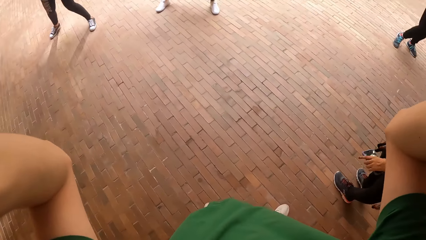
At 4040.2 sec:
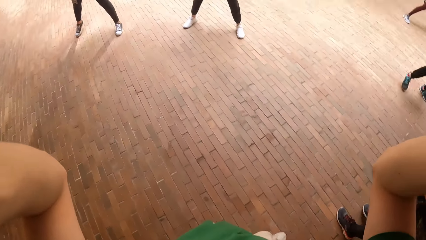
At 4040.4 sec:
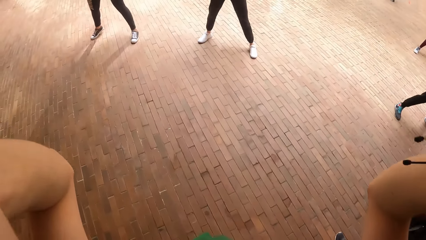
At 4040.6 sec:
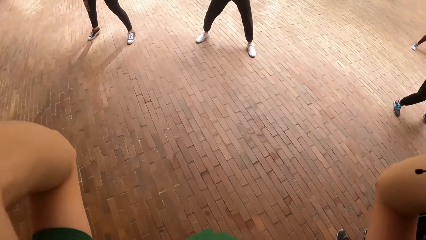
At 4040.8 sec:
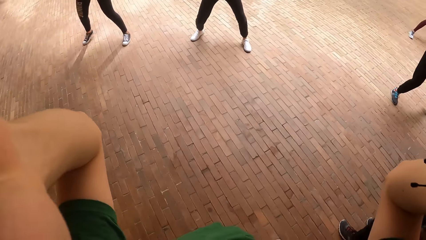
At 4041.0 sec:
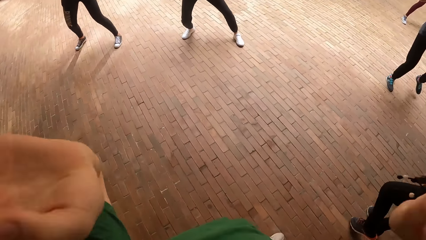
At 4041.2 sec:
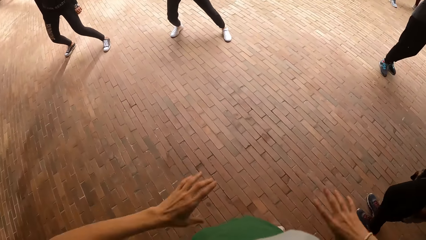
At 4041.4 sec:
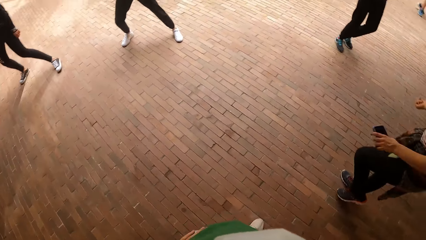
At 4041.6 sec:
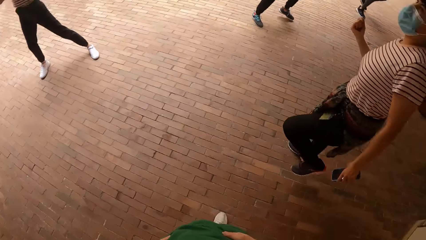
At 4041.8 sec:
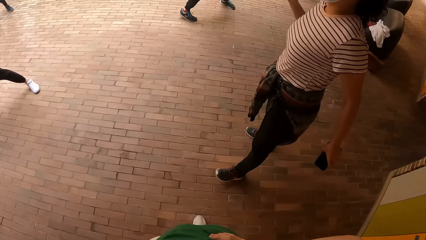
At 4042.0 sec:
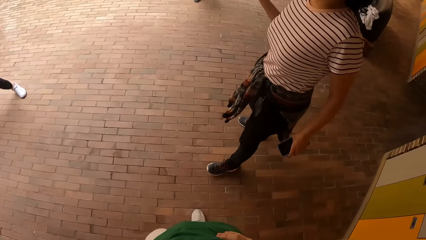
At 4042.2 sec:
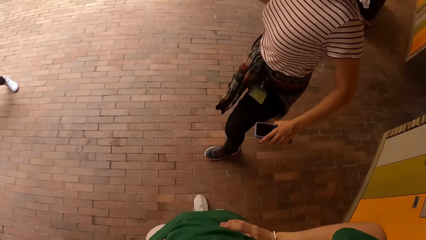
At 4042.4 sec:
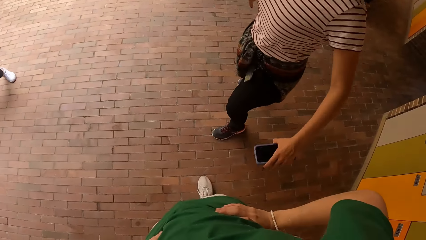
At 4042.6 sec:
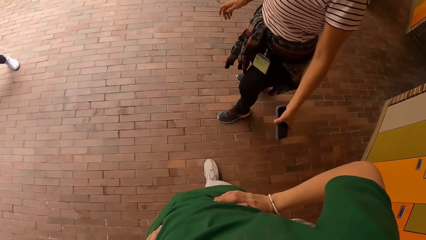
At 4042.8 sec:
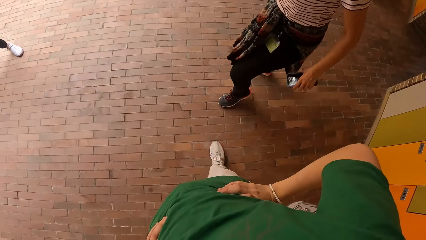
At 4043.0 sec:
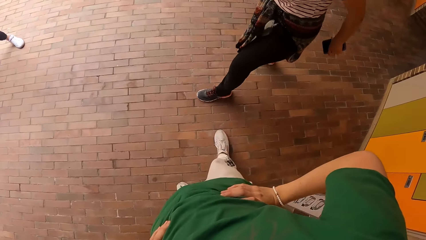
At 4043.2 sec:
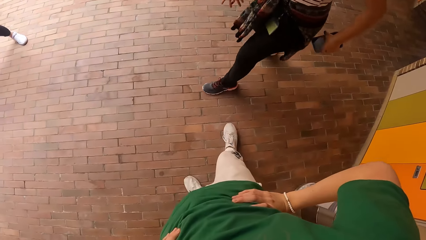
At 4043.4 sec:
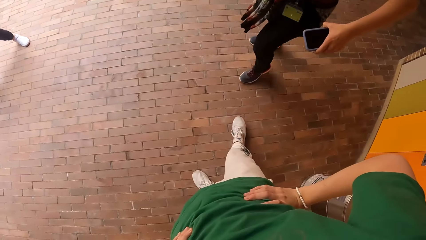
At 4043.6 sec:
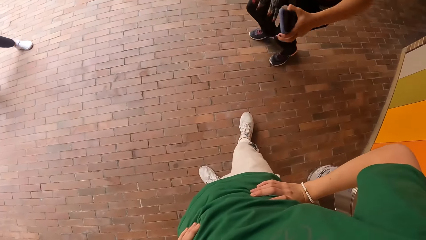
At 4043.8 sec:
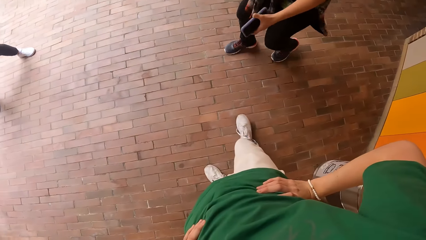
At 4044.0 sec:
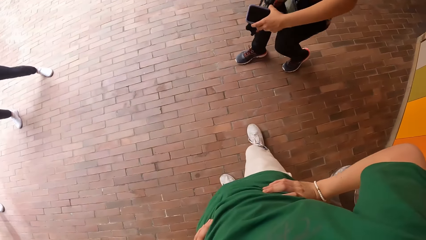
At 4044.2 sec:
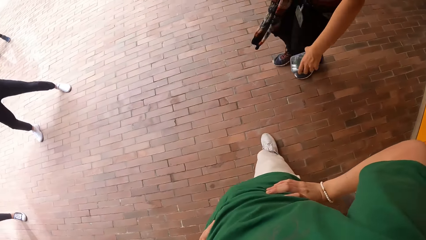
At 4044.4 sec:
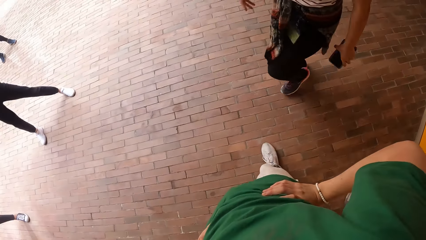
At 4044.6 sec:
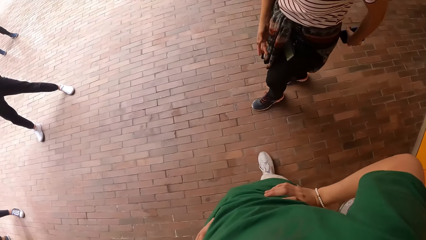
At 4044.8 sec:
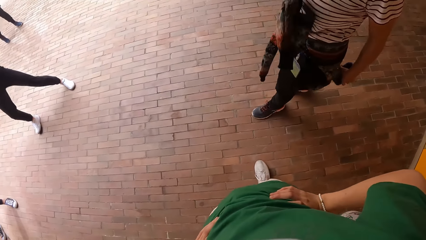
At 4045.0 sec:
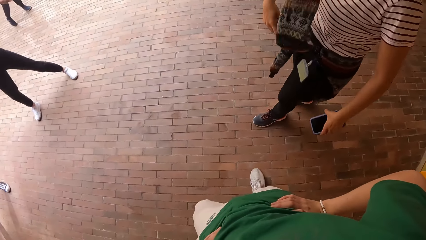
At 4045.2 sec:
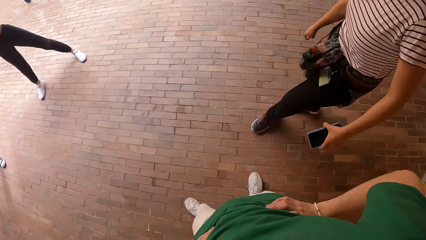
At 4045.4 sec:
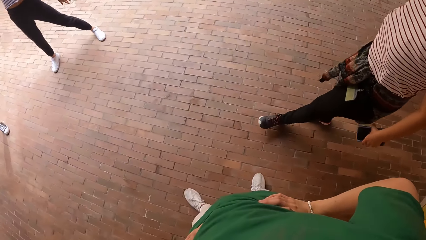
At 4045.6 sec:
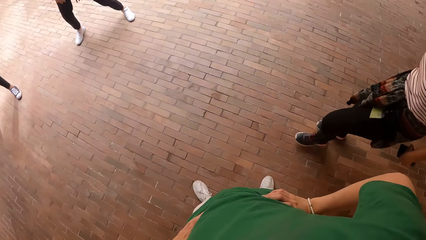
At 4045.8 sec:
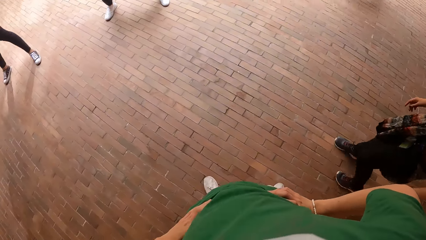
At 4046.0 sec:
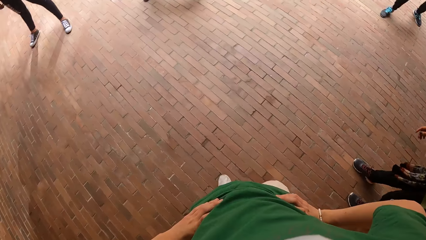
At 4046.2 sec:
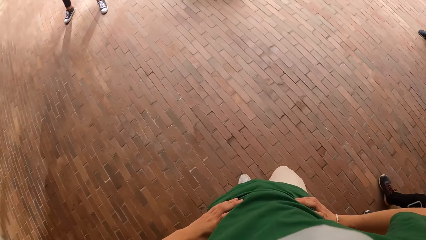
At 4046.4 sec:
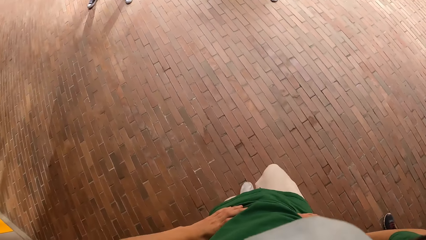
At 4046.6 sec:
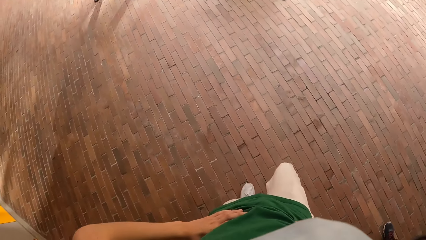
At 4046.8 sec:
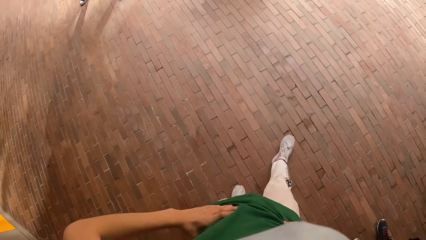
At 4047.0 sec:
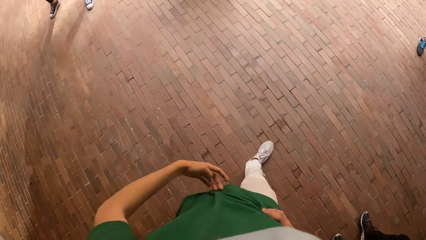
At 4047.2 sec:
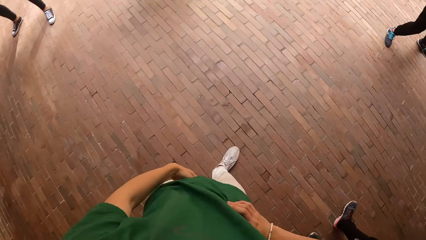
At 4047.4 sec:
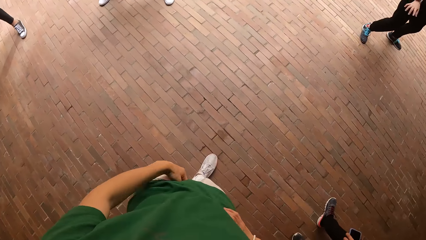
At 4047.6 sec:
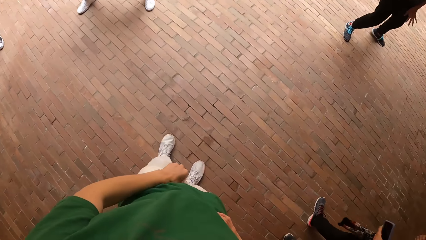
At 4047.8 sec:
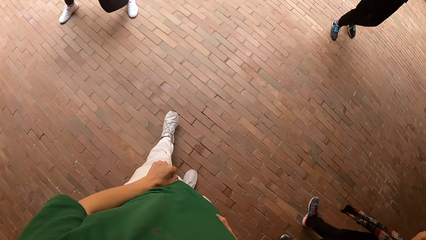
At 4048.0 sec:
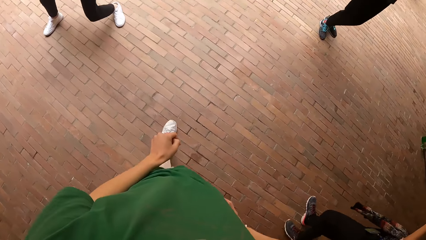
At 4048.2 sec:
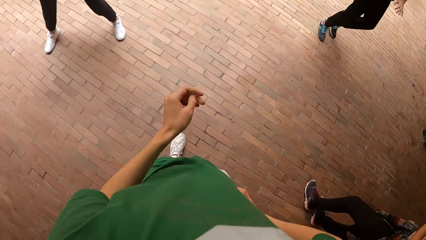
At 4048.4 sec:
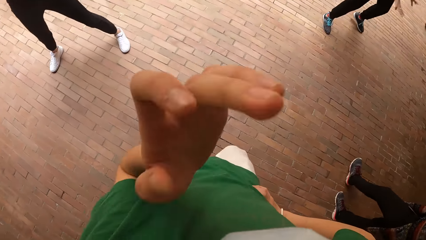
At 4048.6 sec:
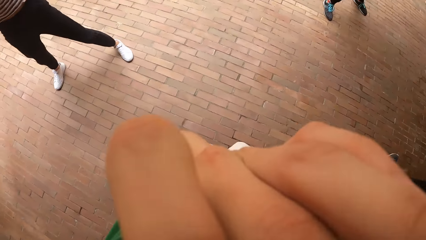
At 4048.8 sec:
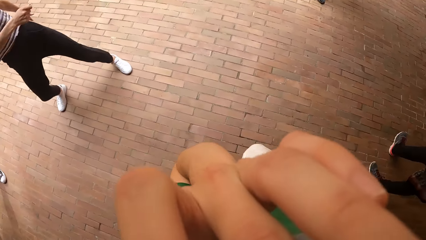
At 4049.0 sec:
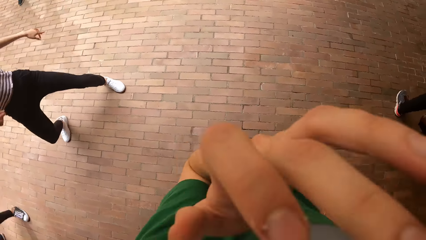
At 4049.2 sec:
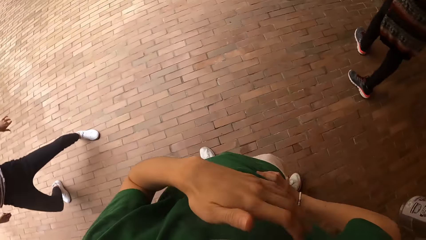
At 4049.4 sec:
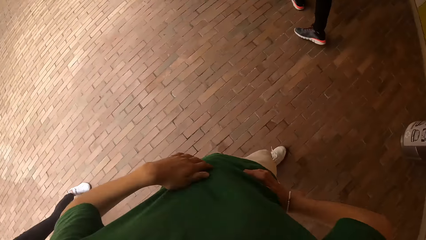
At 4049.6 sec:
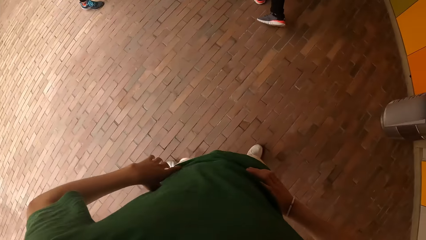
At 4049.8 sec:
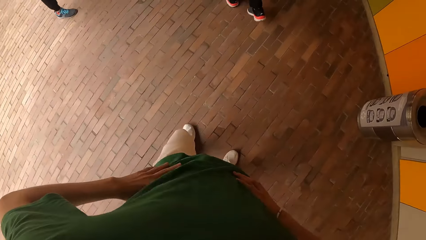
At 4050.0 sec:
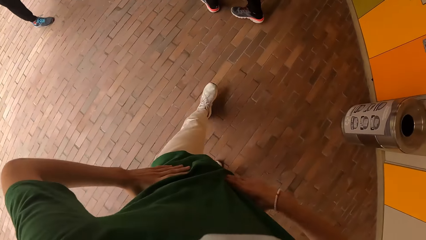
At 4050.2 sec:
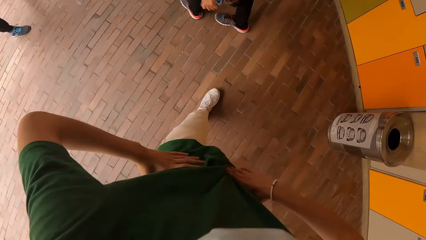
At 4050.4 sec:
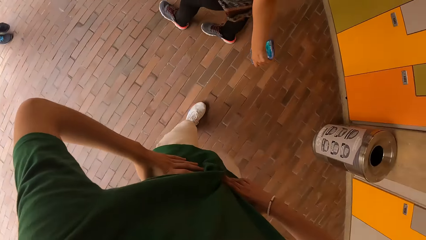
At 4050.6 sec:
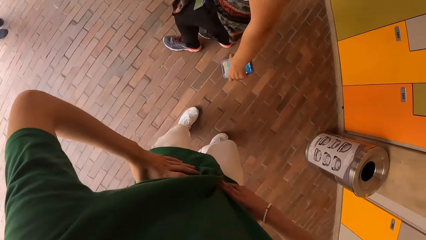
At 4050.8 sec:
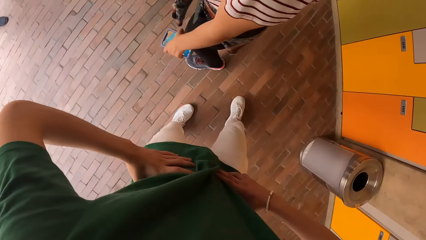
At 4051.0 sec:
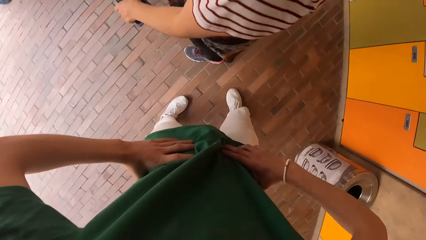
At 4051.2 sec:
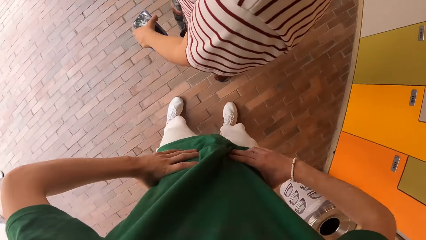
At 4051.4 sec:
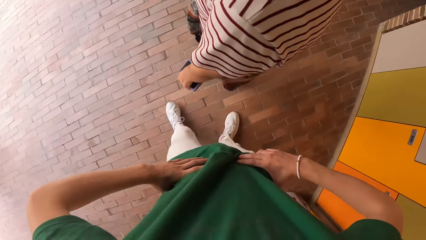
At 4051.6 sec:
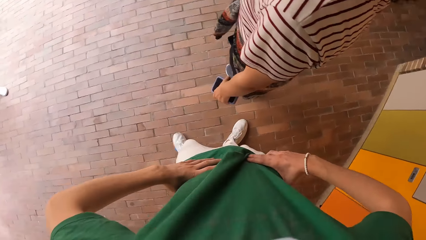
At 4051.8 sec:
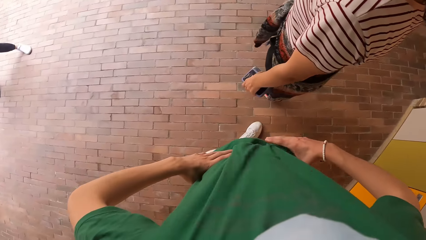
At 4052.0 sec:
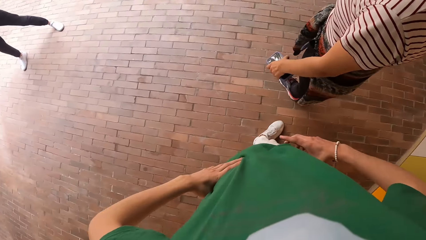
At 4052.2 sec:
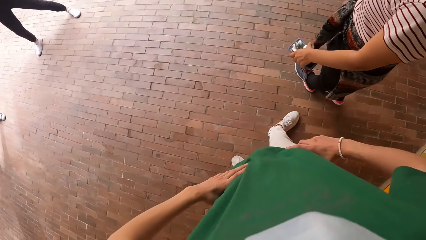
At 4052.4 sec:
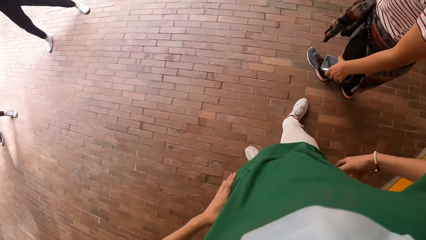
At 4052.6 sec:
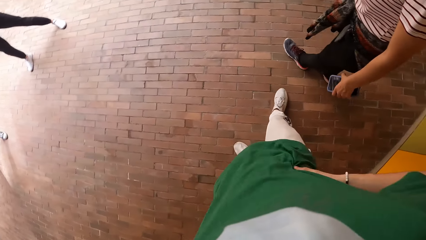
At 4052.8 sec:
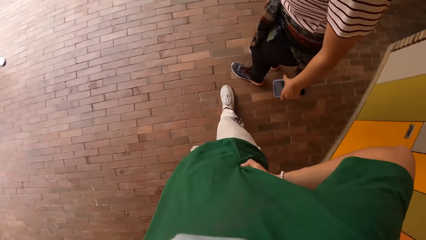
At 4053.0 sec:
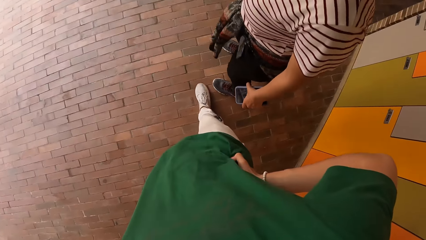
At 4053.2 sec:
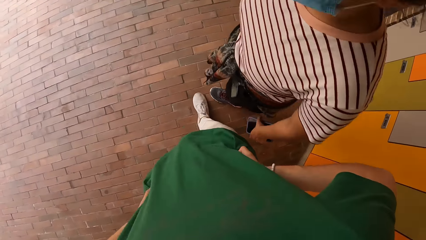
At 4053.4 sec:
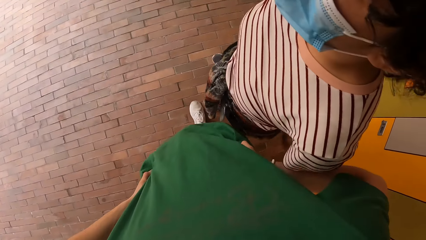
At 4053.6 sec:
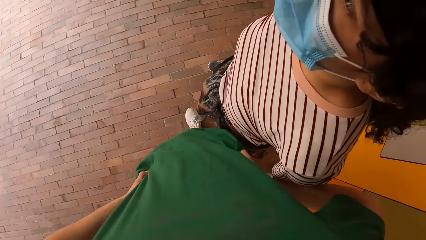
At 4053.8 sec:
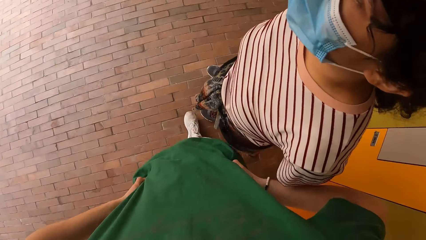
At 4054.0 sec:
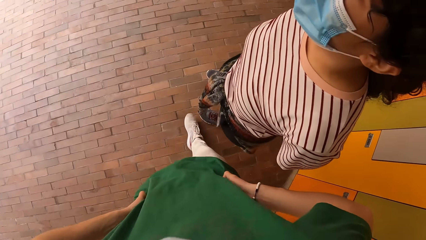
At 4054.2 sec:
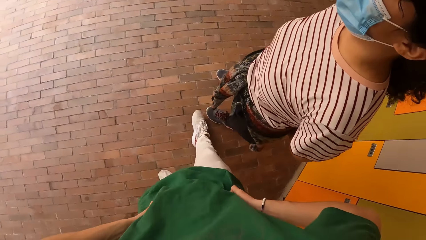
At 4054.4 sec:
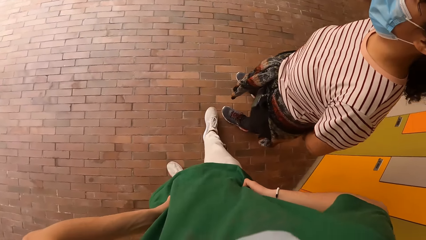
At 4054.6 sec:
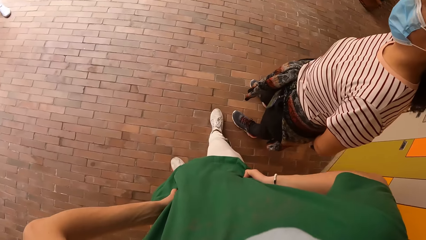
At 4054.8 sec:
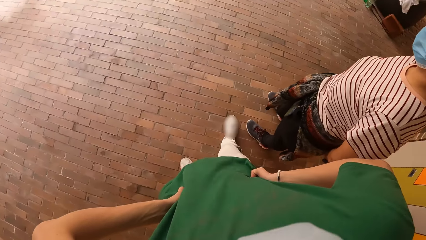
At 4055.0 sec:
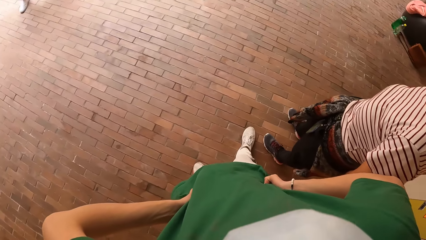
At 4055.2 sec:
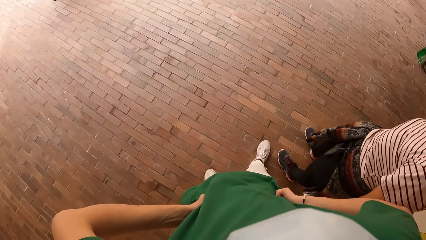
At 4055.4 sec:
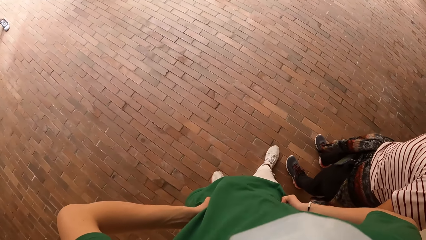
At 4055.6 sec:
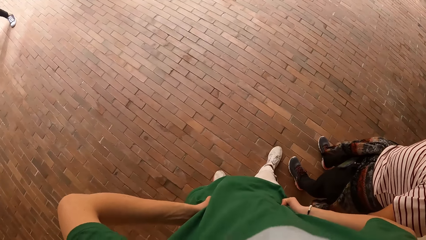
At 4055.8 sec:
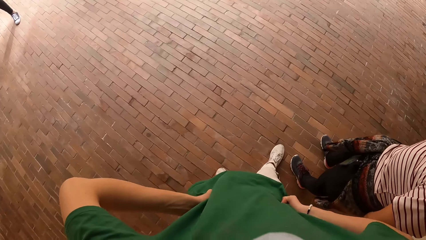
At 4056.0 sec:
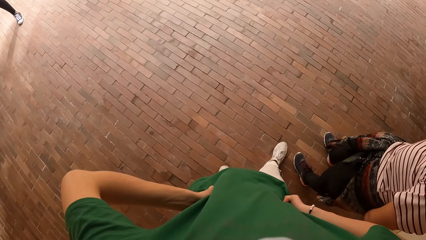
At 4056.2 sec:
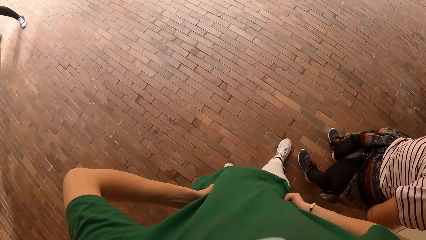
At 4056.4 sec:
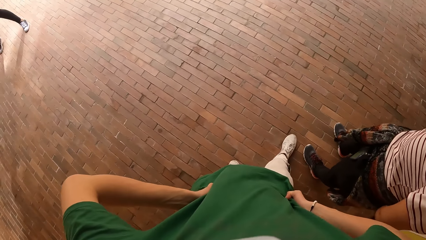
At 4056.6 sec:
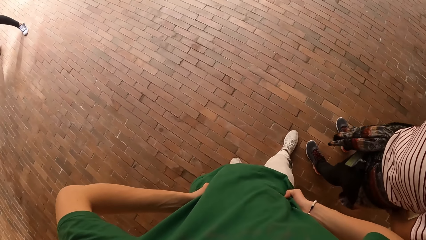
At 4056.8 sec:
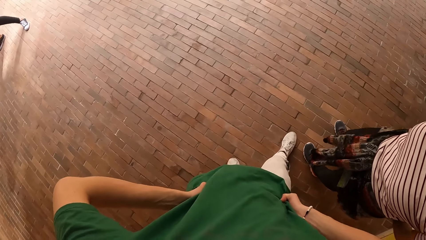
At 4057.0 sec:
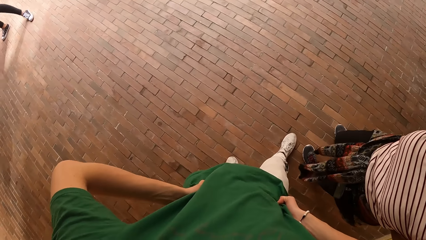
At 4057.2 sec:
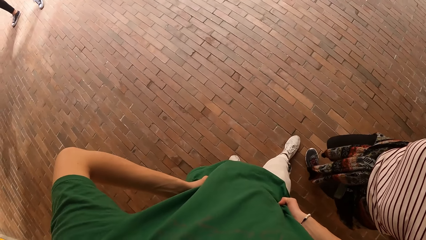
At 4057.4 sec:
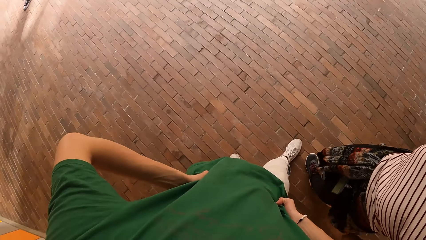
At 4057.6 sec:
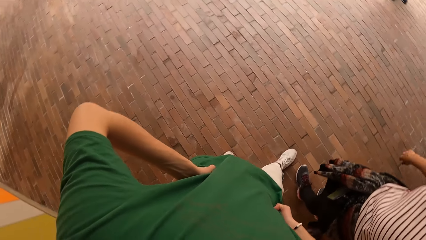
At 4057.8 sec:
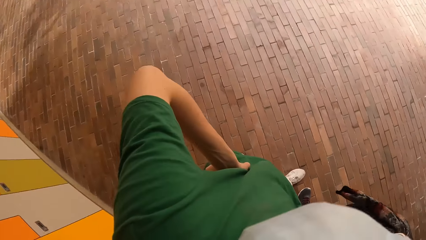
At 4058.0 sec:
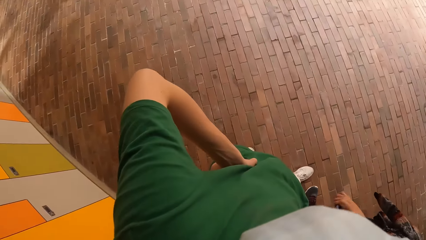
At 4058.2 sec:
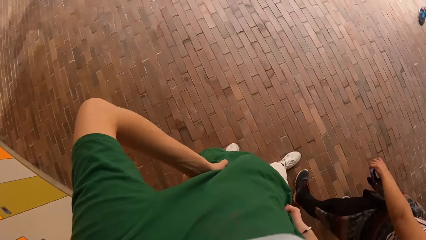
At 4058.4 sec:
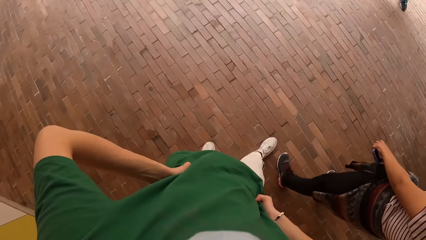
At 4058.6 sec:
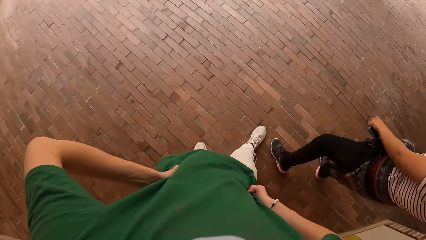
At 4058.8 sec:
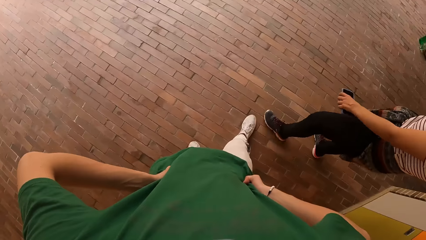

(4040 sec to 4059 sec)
A lady dances. The camera wearer looks around. He adjusts the face mask with his left hand. He scratches his face. He stands near the lady. He interacts with the lady.
